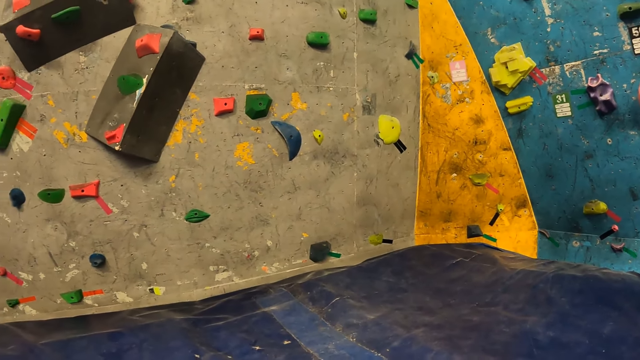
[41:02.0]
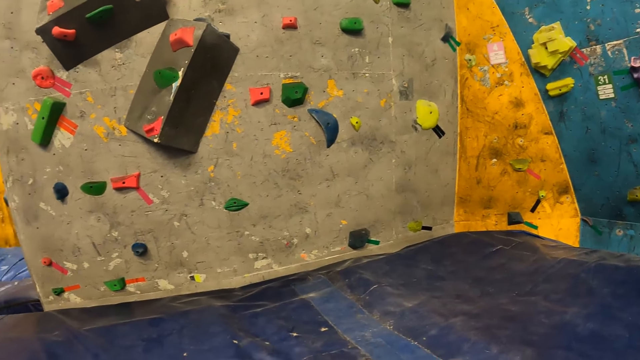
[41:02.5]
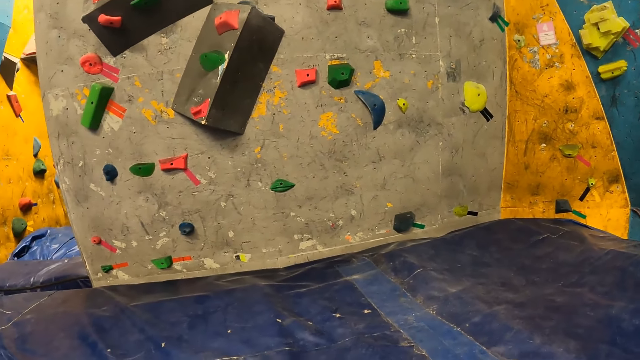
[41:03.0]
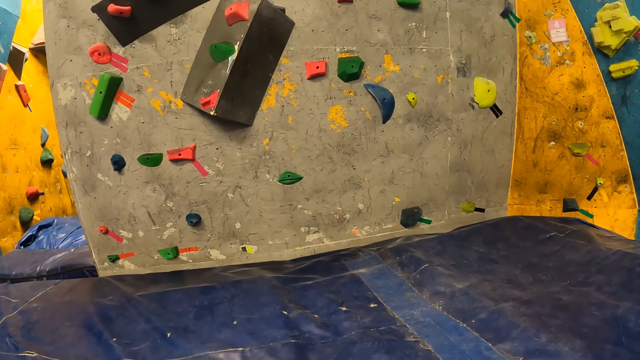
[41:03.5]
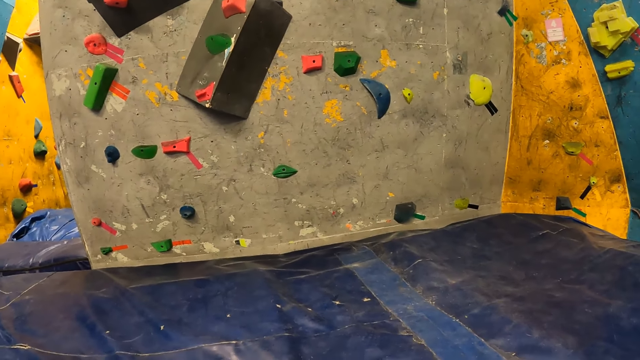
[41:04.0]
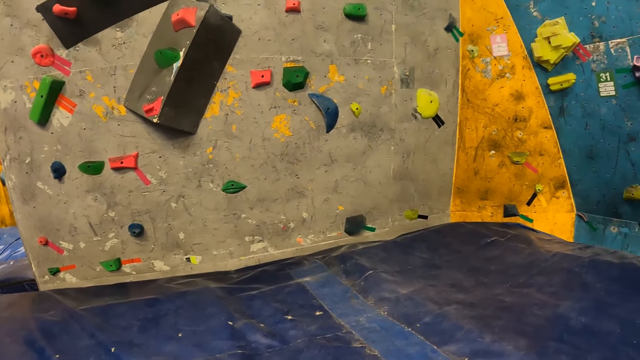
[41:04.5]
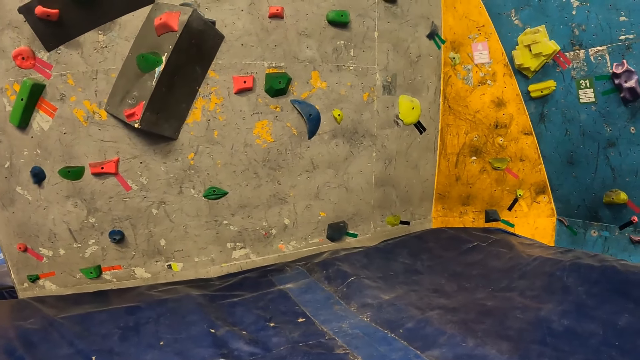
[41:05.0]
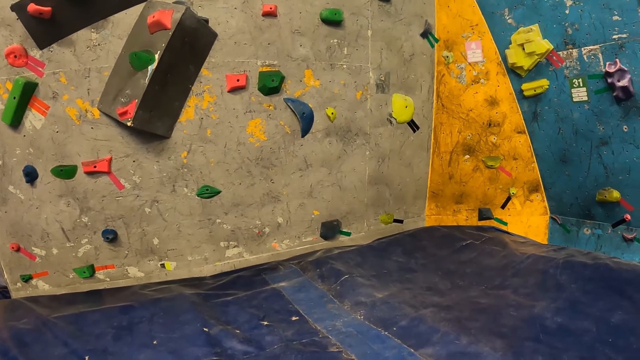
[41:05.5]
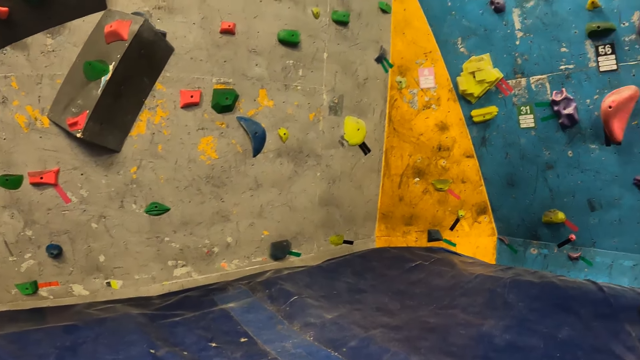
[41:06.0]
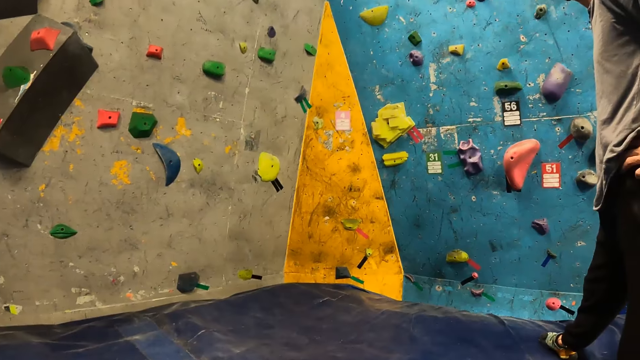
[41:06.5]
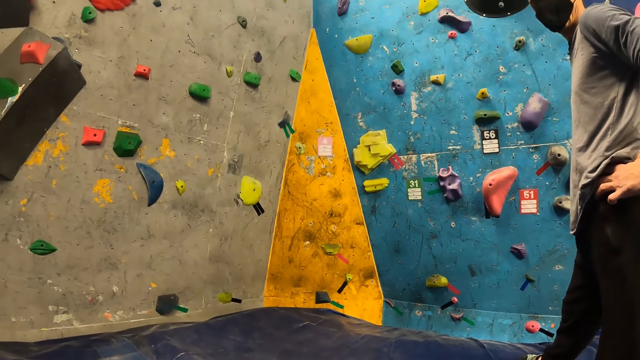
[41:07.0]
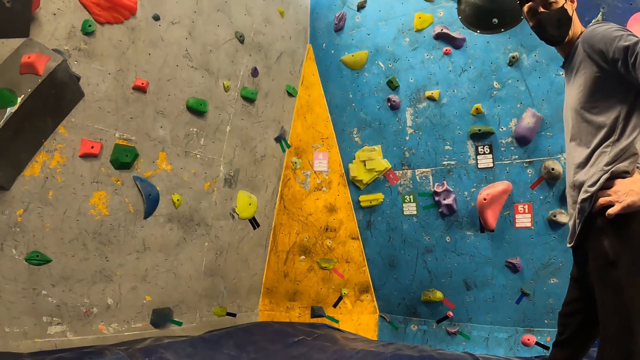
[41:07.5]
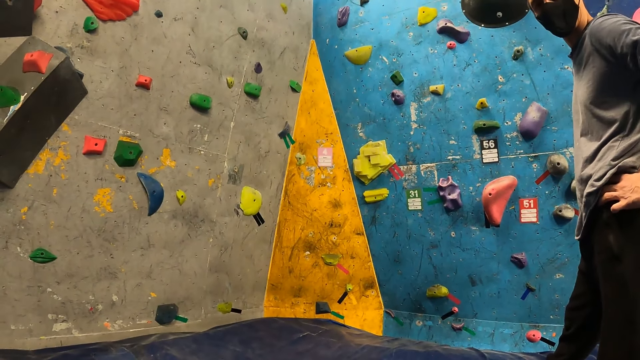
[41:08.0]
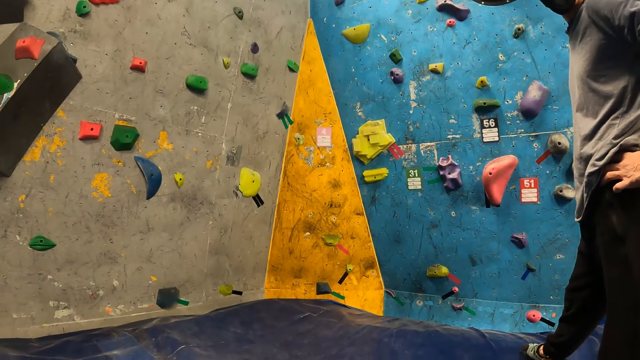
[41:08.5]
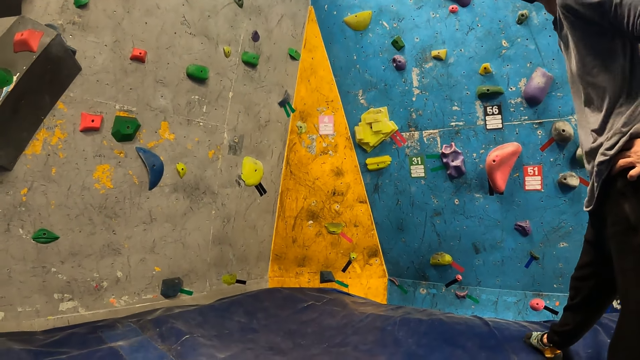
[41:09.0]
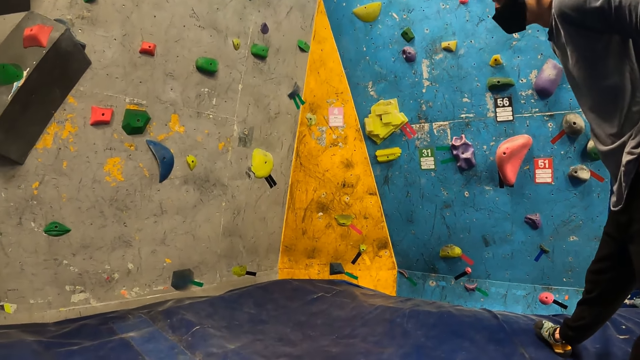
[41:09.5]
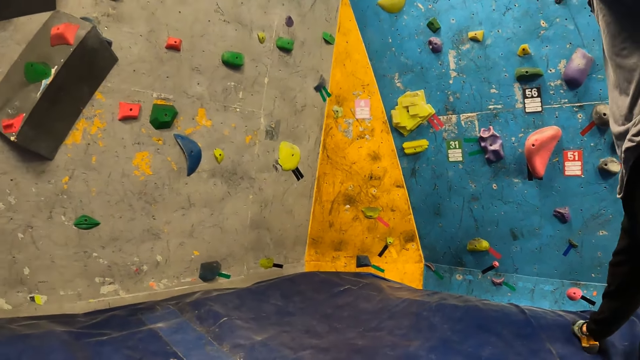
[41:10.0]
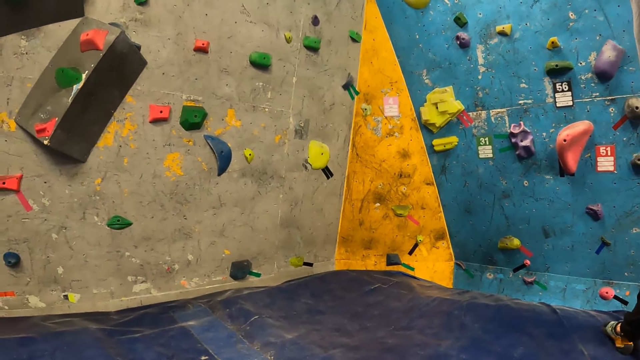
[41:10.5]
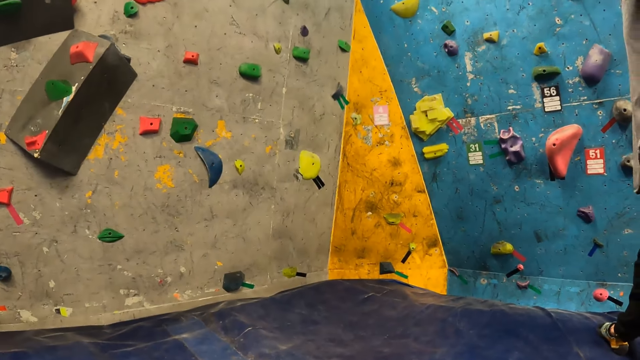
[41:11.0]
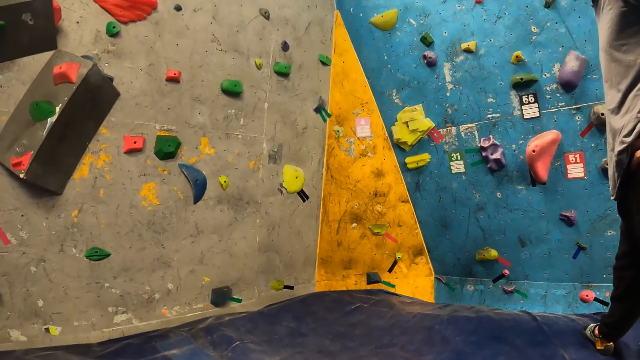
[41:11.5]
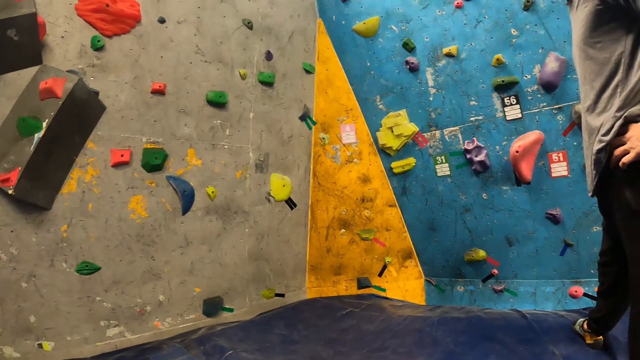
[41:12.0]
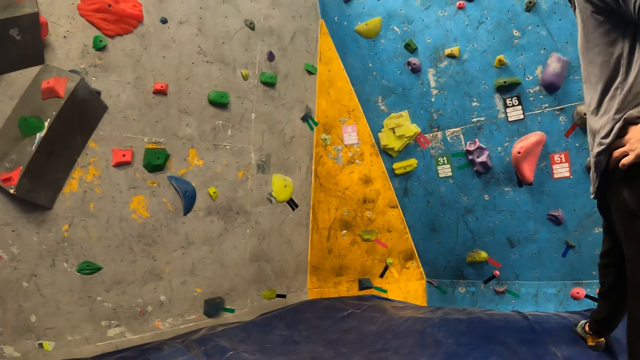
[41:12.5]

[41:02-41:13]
The camera wearer interacts with the man. The man looks around.

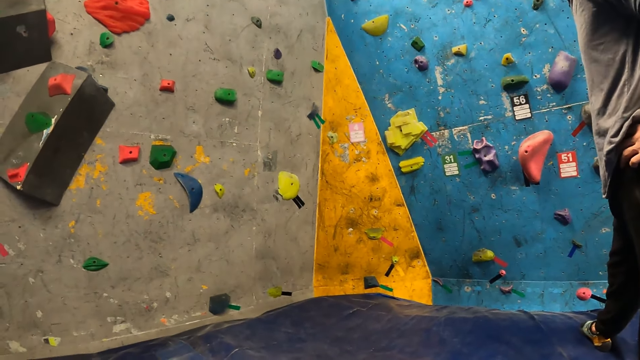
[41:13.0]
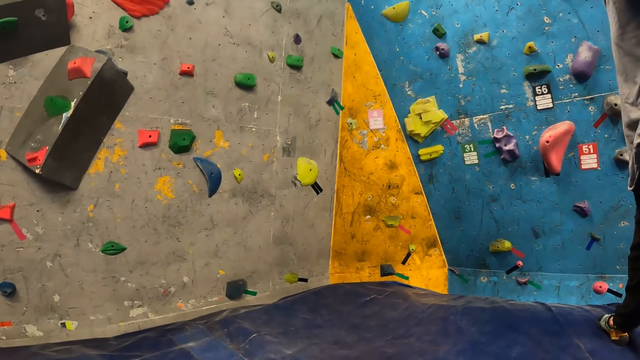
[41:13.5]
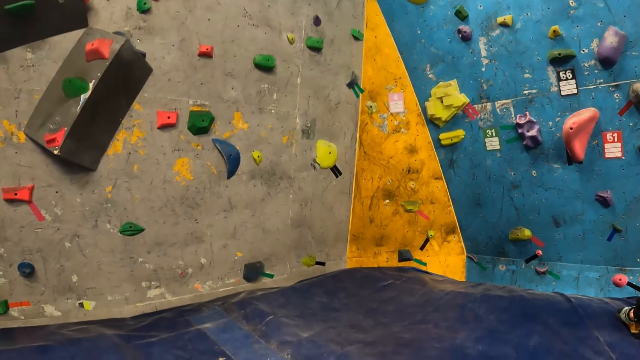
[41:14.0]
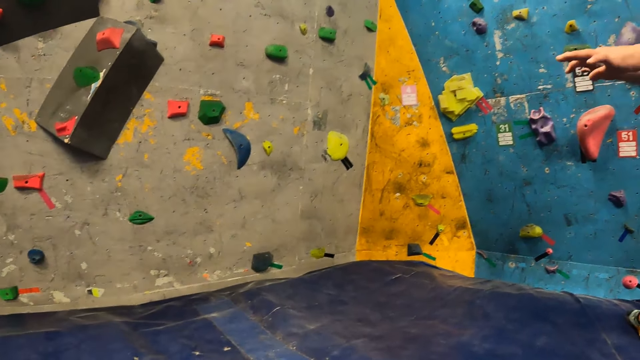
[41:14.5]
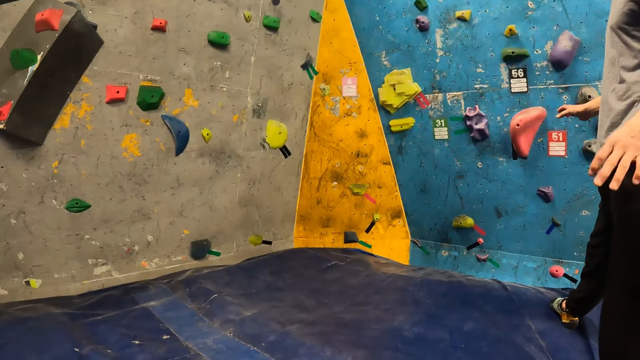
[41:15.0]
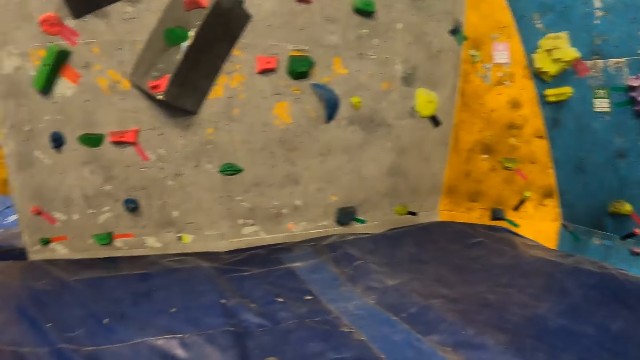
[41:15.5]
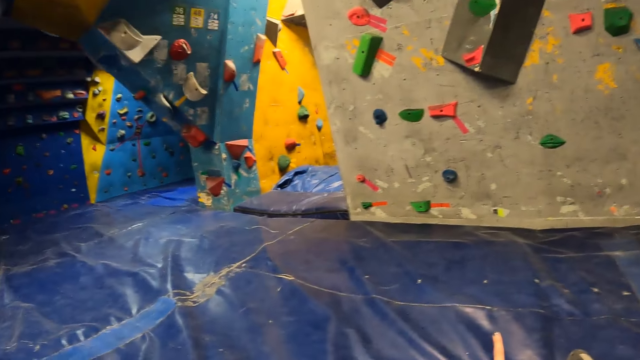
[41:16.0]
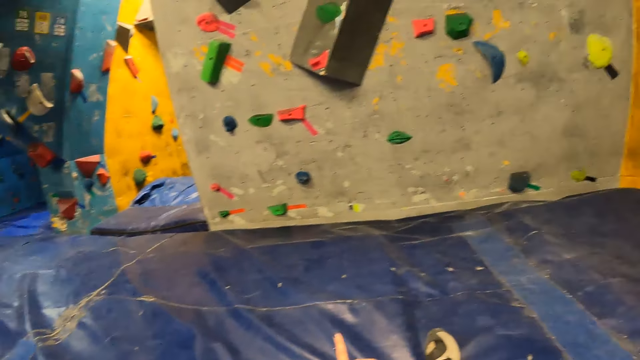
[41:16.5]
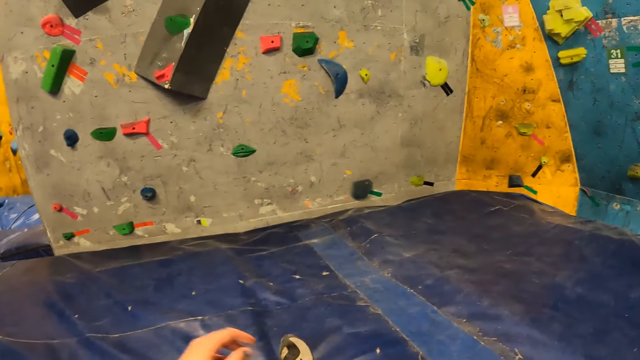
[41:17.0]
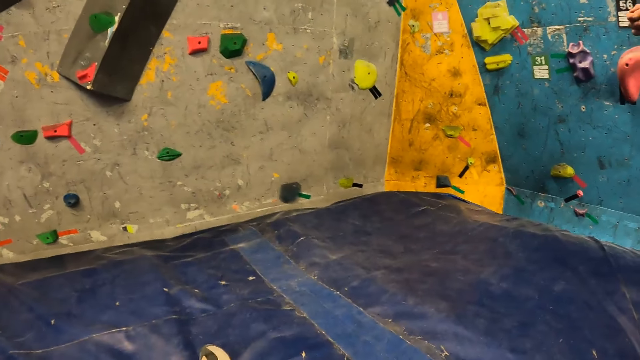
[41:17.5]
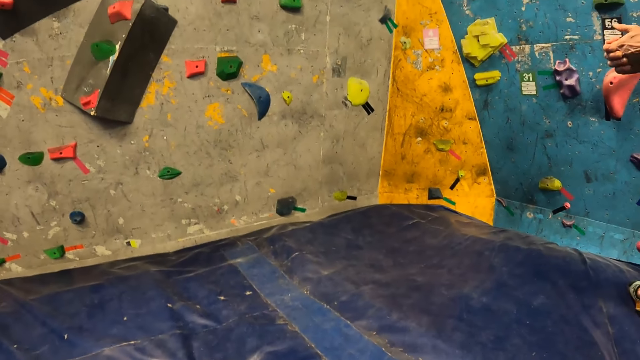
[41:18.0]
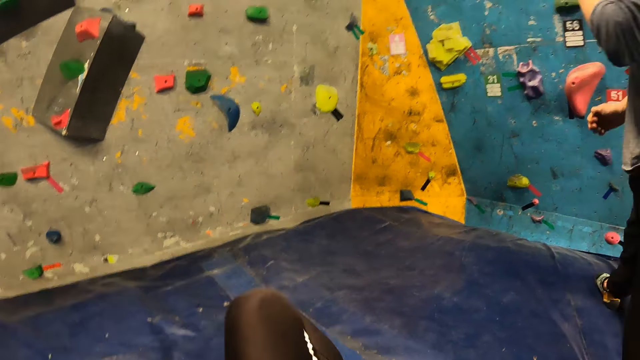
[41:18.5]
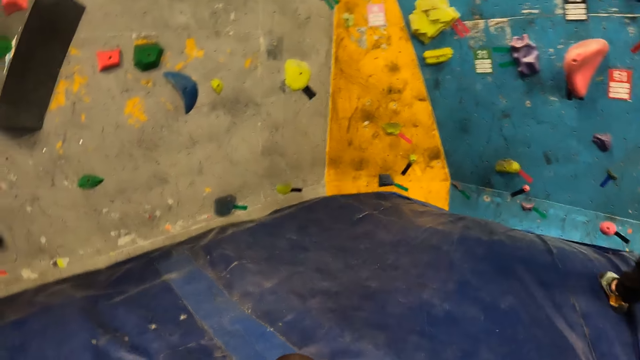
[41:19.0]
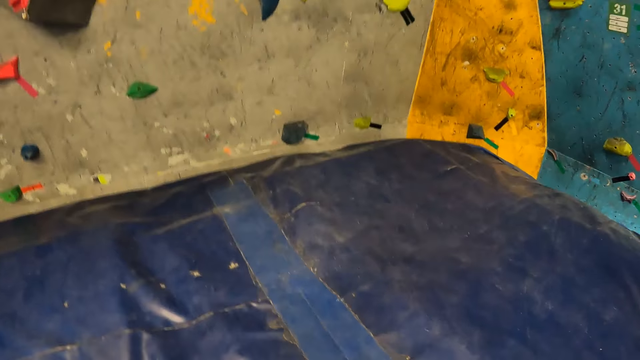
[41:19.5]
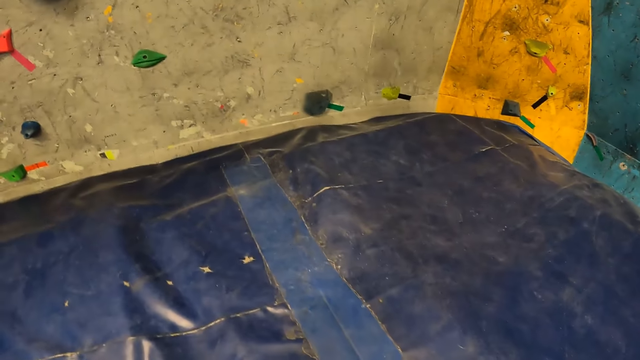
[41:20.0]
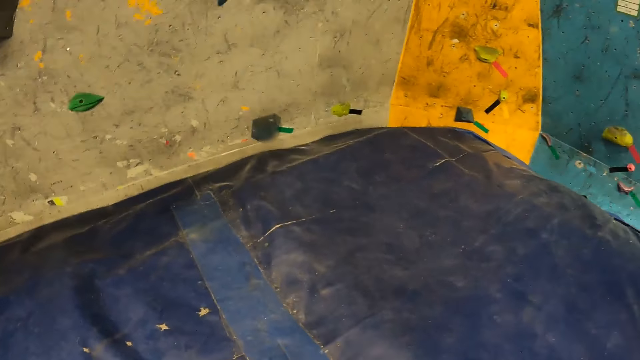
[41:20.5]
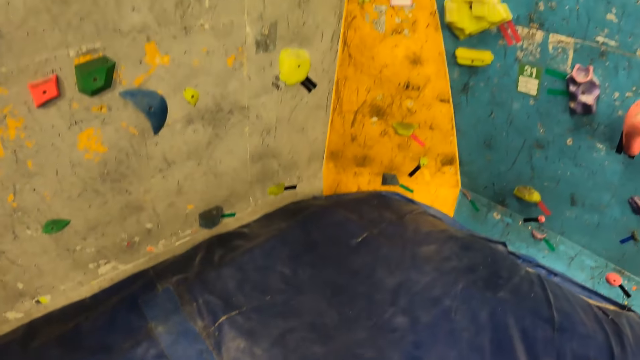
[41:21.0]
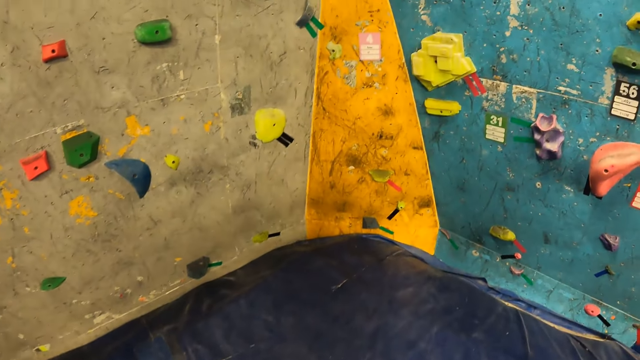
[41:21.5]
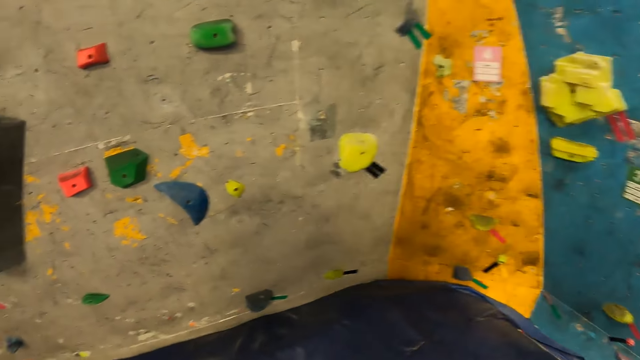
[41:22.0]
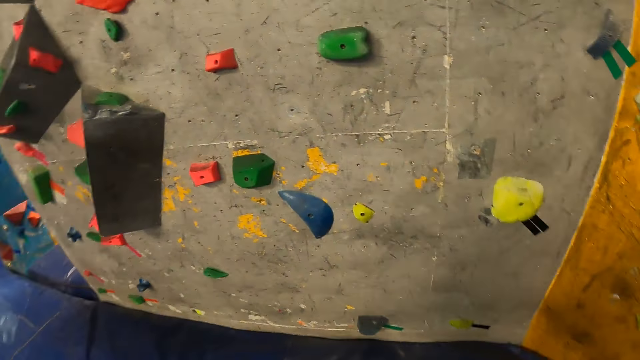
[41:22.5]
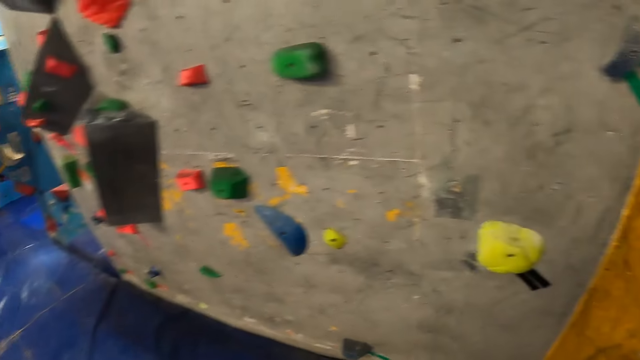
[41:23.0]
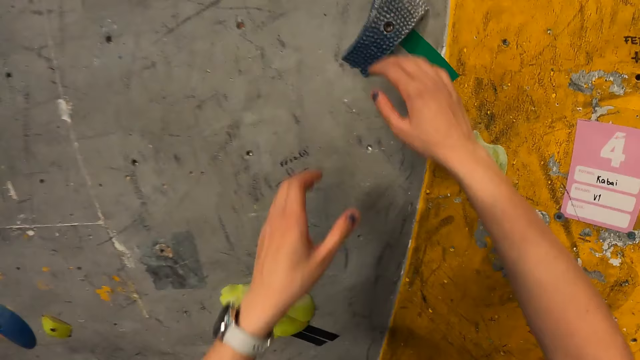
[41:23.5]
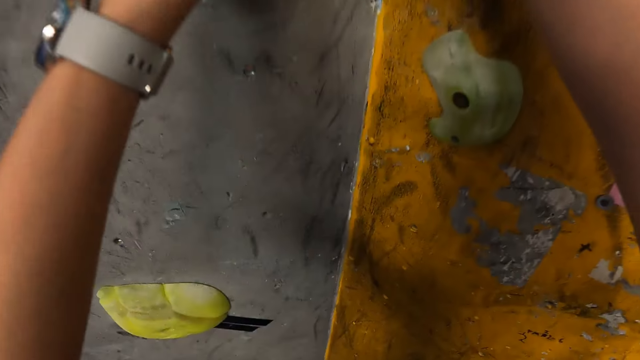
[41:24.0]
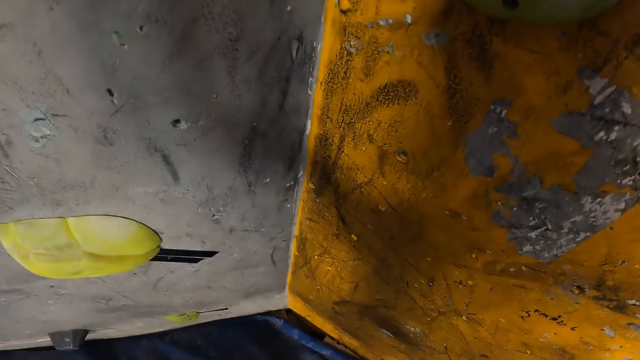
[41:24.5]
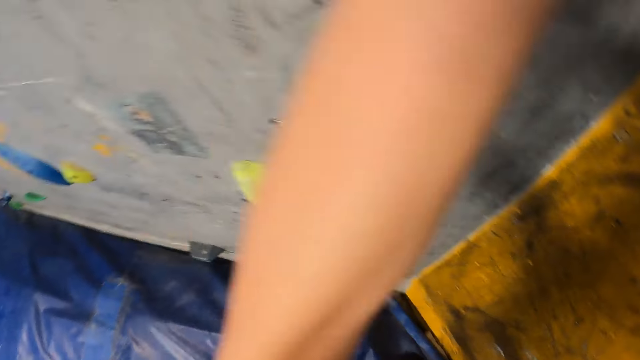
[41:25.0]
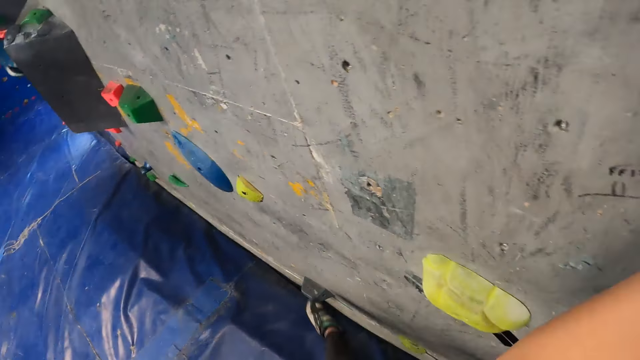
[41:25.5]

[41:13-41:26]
The man moves hands. The camera wearer moves around. They place both hands on a bouldering rock on the wall. They hold the wall.
